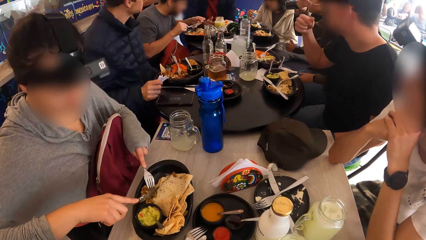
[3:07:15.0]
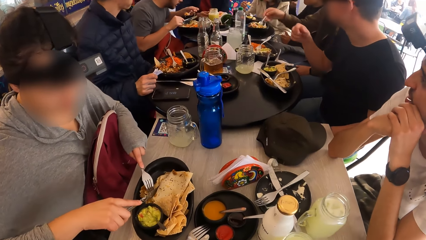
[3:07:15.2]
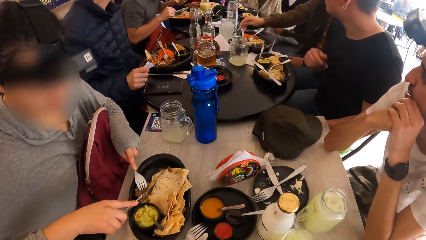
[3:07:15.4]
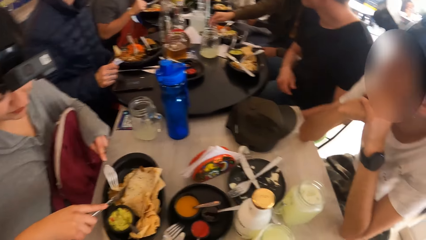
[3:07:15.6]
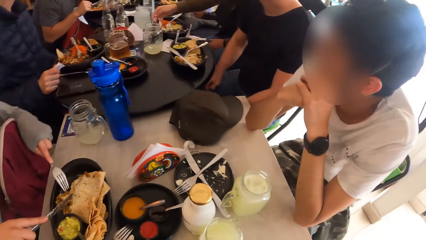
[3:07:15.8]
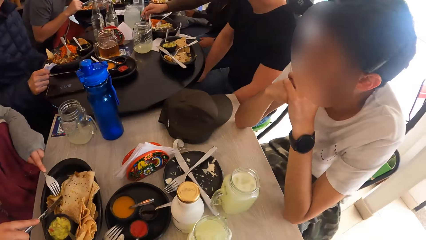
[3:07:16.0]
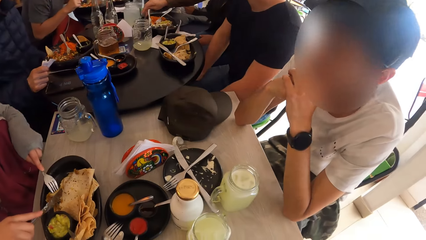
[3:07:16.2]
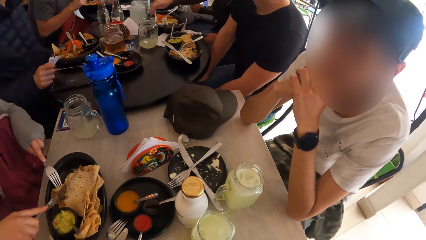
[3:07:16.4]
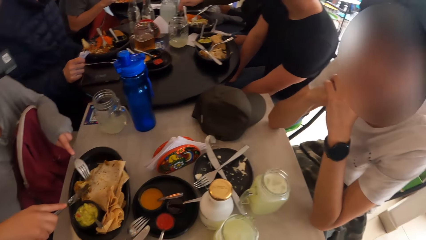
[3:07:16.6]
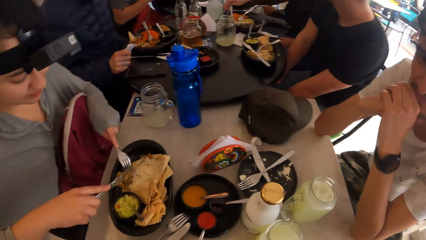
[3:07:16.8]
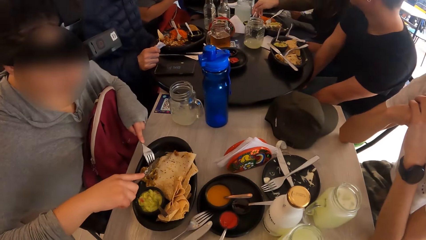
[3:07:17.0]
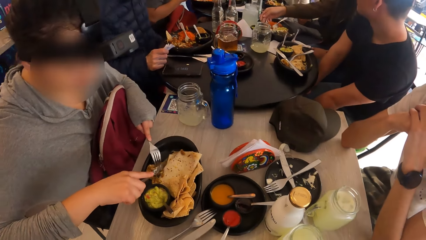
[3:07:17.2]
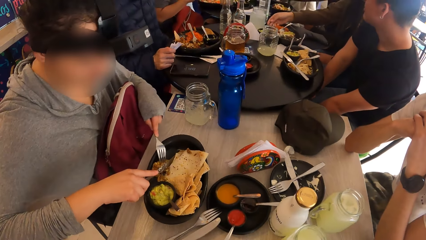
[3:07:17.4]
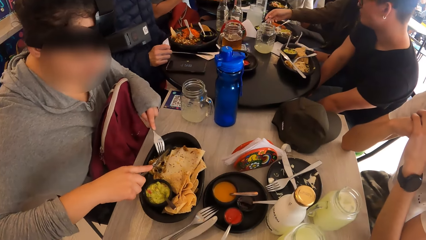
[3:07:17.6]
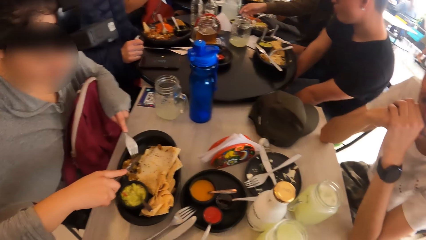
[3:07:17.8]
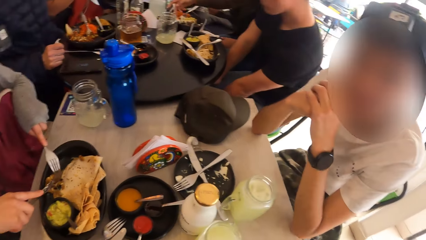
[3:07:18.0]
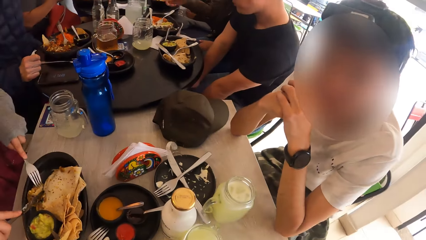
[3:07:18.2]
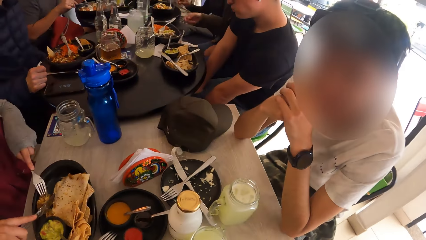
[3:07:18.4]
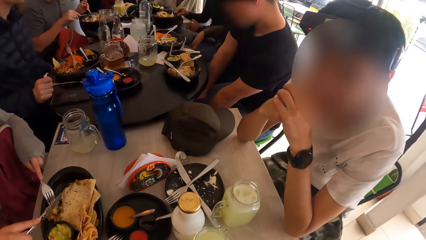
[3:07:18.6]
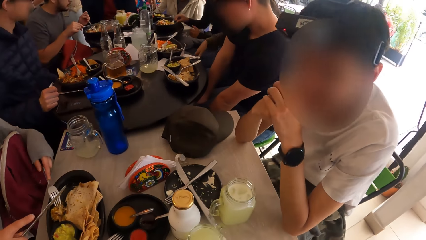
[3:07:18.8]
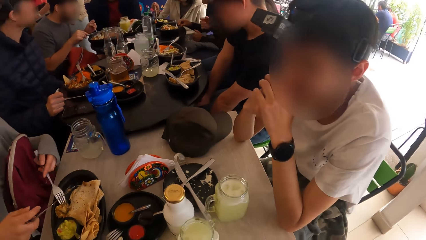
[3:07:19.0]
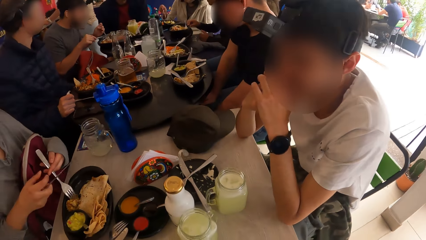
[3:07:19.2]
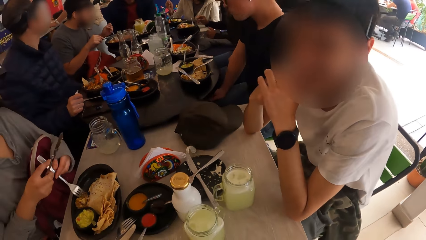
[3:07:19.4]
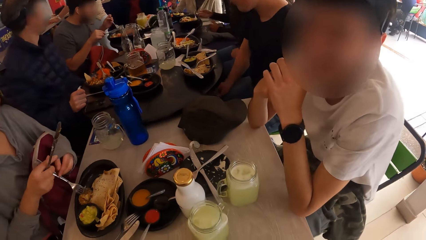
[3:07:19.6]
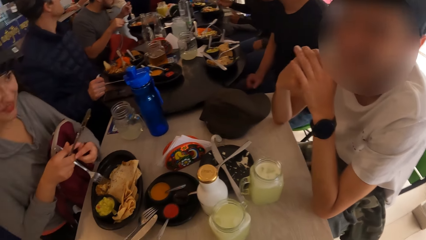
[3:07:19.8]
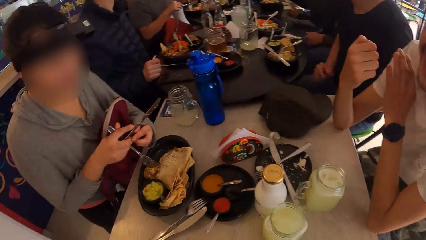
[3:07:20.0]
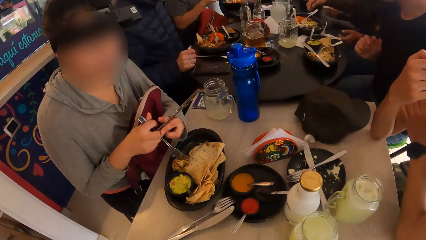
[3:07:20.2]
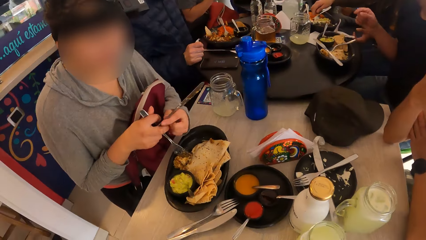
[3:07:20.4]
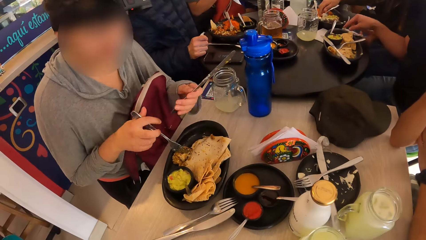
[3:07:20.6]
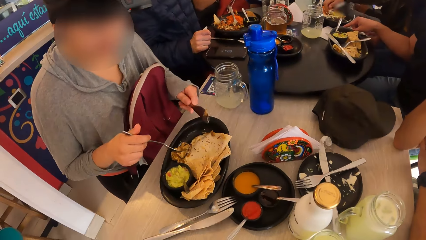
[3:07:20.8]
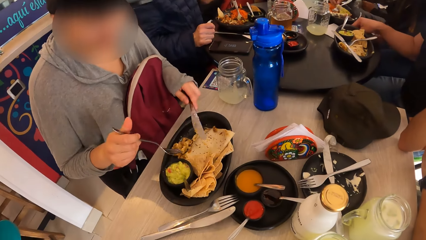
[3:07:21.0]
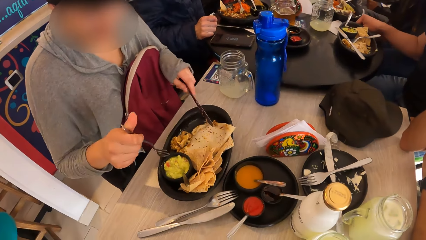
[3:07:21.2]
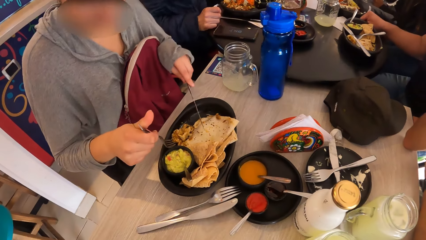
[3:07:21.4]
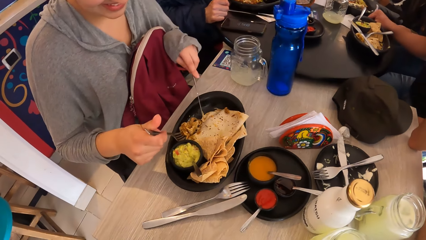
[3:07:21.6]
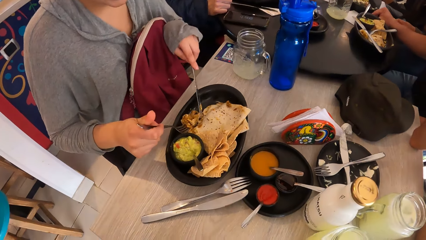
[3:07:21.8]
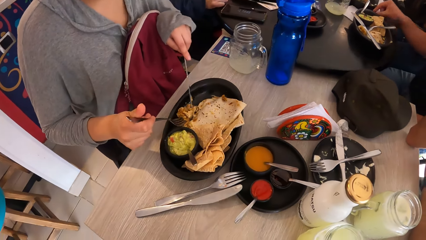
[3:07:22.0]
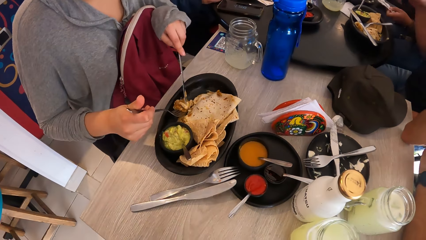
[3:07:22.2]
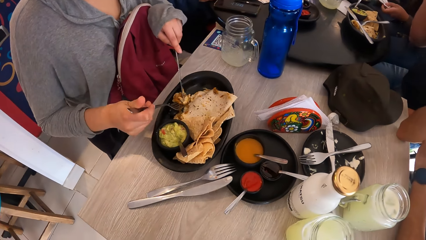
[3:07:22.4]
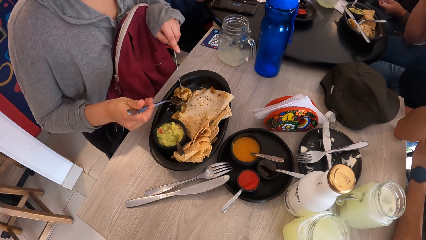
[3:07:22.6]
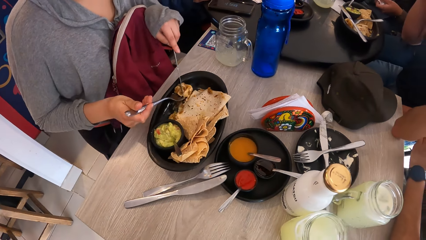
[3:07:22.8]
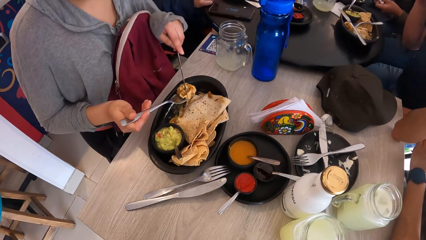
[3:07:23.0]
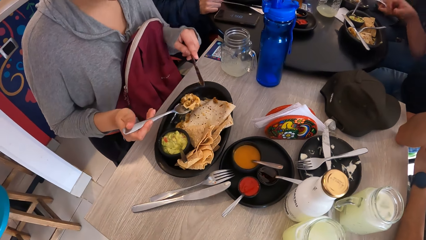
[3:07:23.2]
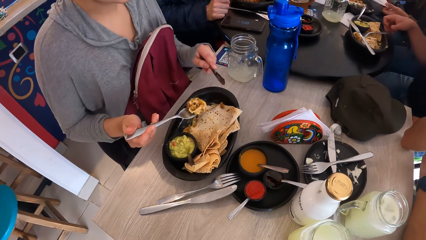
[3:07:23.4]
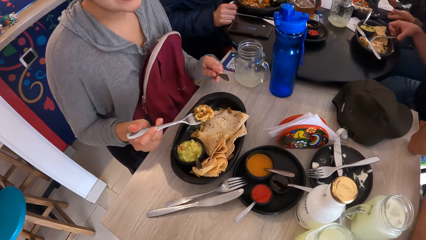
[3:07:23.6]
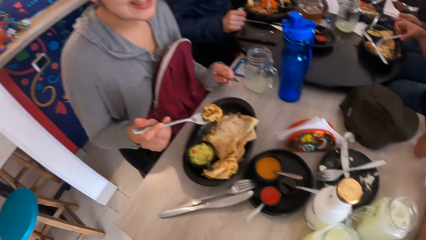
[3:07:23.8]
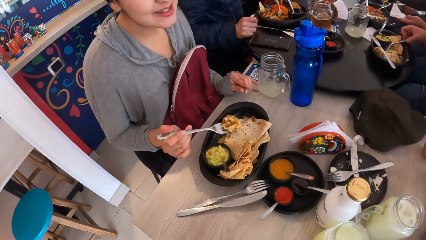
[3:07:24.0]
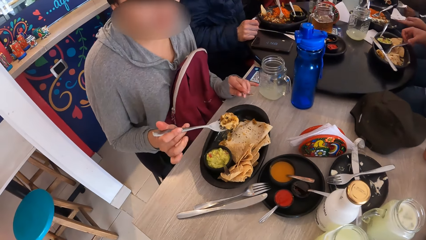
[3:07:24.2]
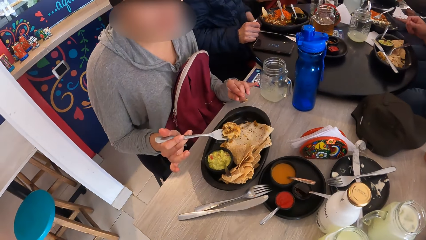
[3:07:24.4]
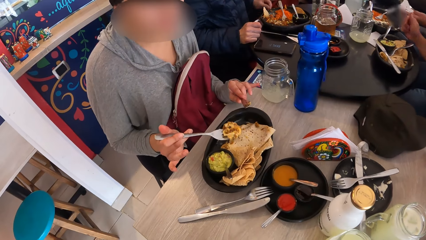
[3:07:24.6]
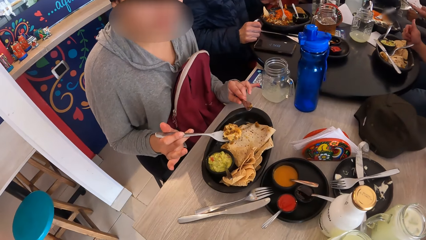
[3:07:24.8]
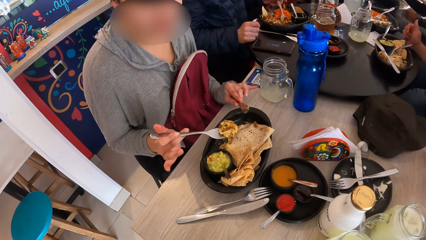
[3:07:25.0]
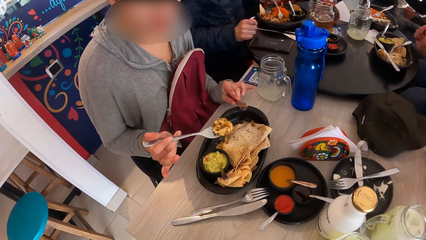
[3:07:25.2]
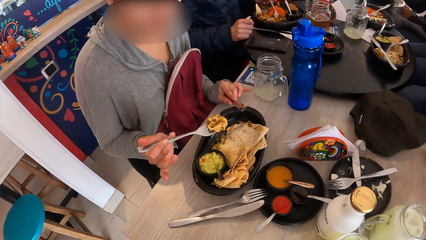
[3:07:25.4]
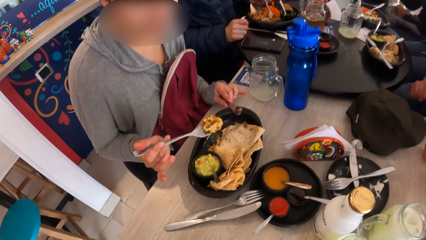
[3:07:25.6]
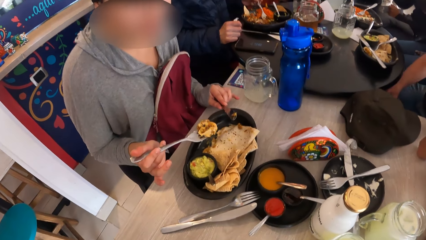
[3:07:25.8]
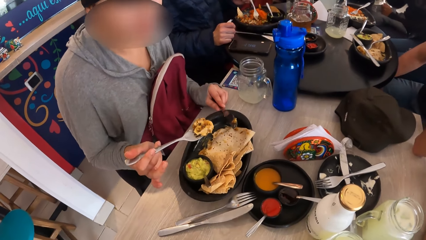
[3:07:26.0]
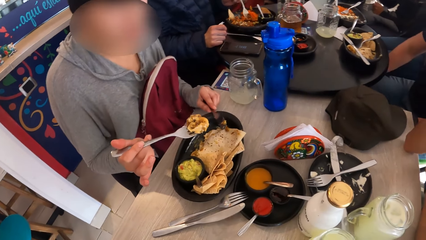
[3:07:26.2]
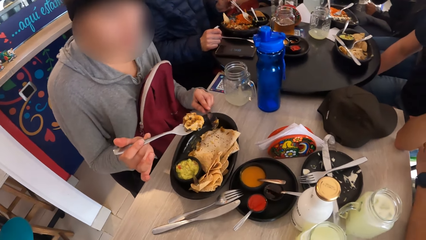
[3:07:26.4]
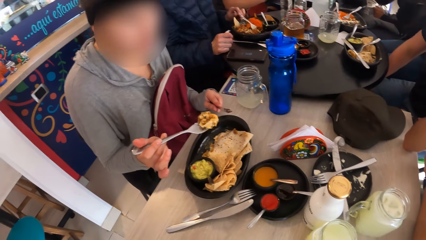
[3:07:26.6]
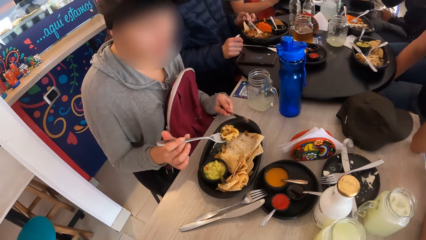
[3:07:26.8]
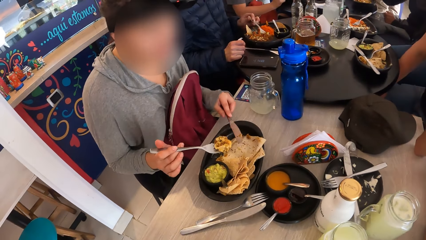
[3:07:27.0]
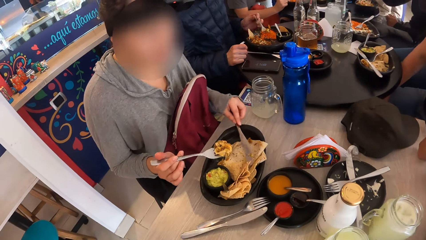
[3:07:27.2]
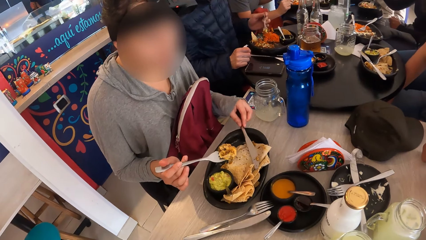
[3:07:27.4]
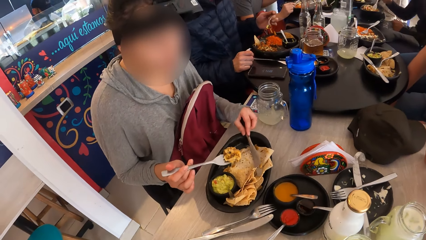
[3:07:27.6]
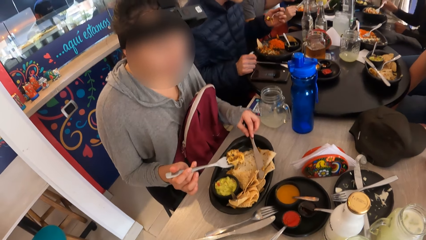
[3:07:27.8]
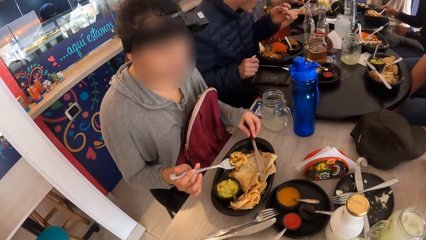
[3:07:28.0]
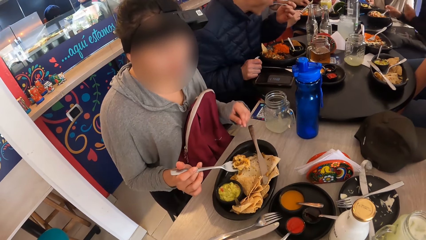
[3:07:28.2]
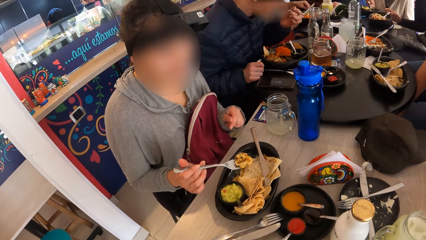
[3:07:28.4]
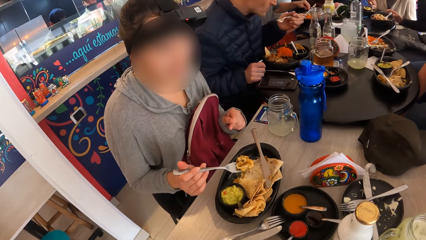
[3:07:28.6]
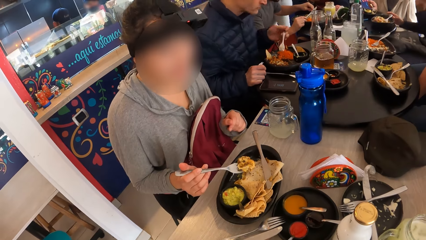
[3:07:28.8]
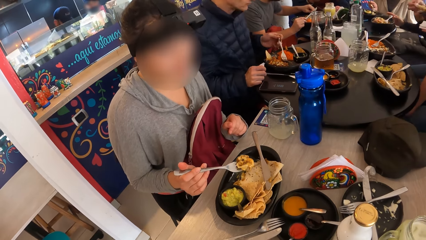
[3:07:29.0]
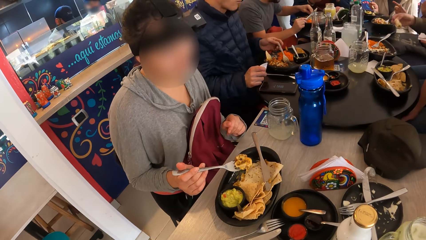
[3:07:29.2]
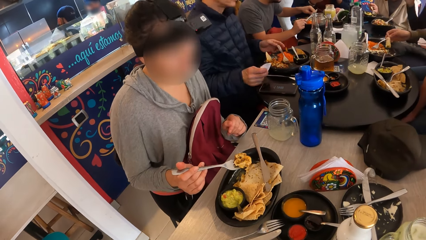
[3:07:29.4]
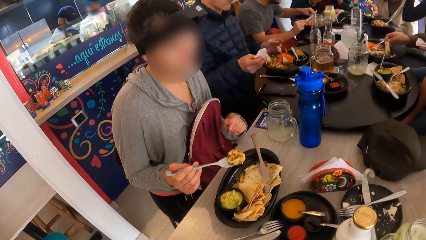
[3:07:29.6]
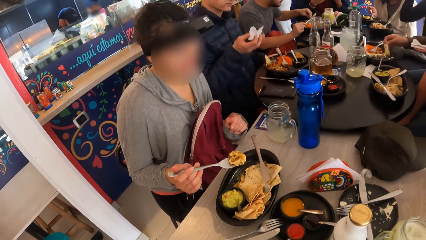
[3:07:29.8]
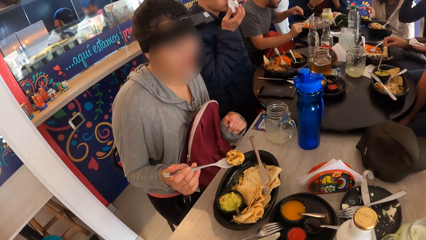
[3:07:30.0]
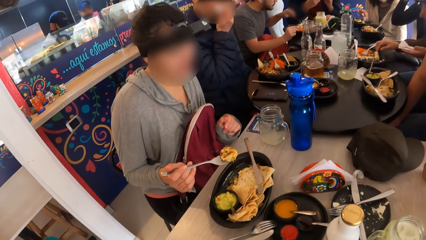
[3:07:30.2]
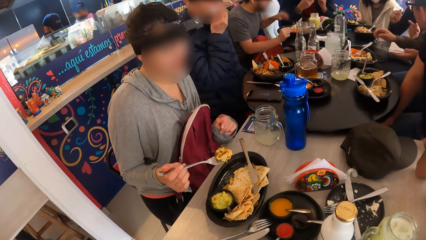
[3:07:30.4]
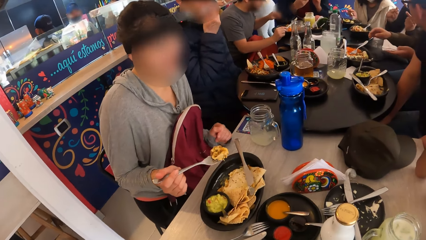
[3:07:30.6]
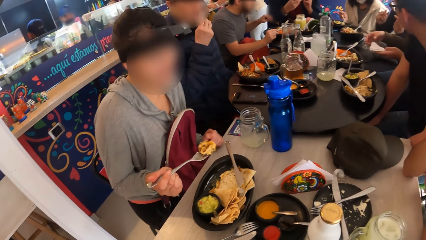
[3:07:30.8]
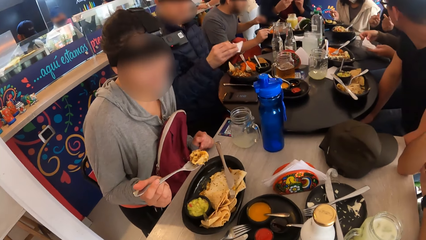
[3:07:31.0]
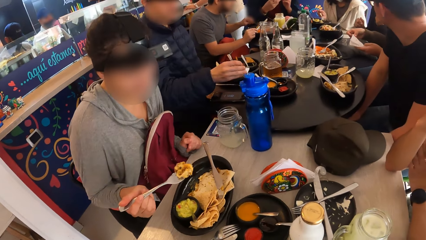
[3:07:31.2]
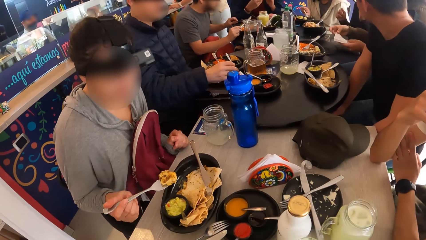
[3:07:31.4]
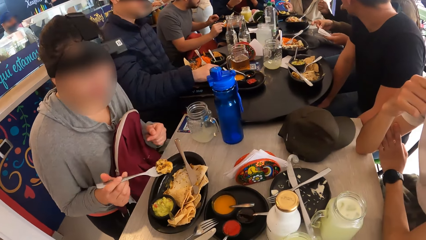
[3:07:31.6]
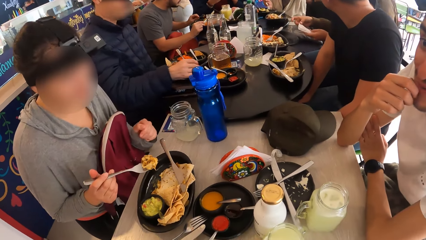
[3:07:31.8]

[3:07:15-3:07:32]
The camera wearer looks at the second man. The other woman drops a spoon in the bowl with her right hand. The first woman cuts the flat bread and swaps the fork and the knife in both hands. She holds the fork repeatedly and drops the knife in her left hand in the plate. The other woman drops meat in her right hand in the plate. The third man wipes his mouth with the tissue in his right hand. The first woman nods her head.
